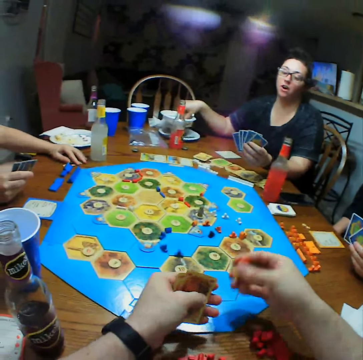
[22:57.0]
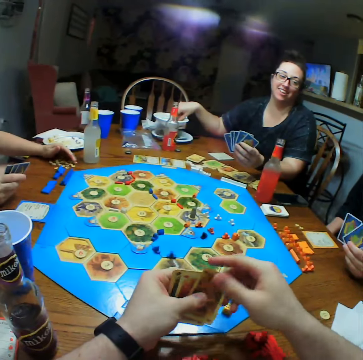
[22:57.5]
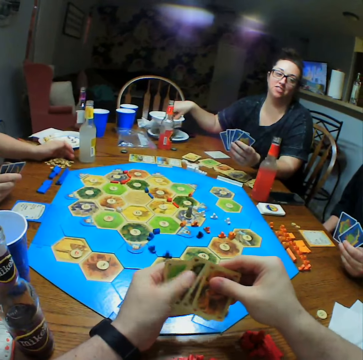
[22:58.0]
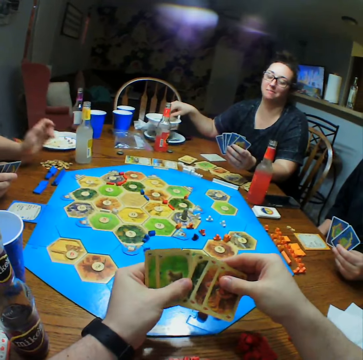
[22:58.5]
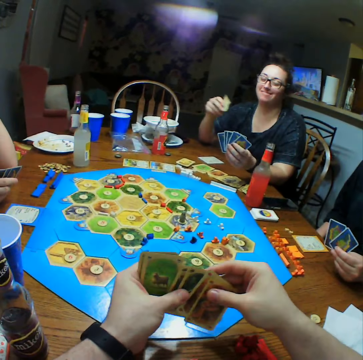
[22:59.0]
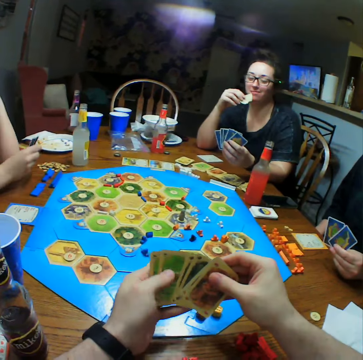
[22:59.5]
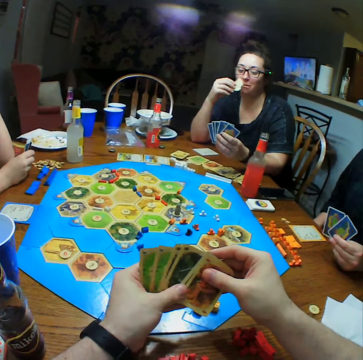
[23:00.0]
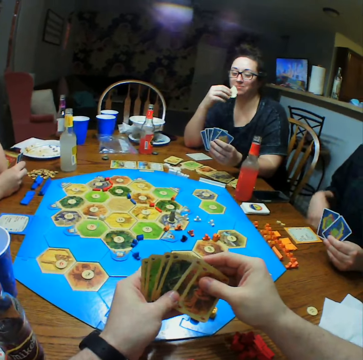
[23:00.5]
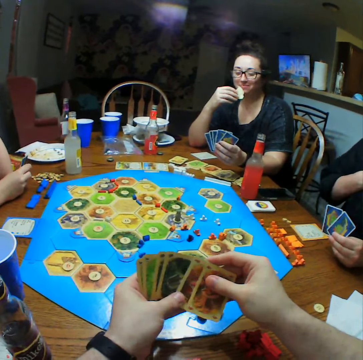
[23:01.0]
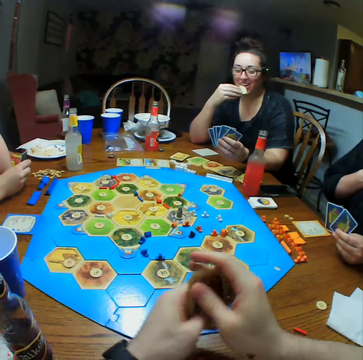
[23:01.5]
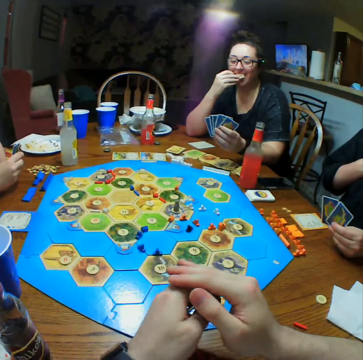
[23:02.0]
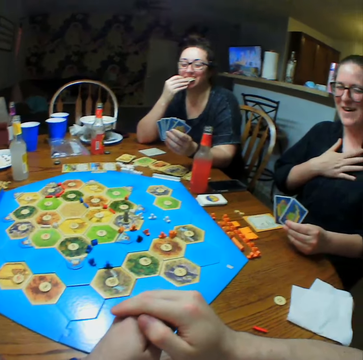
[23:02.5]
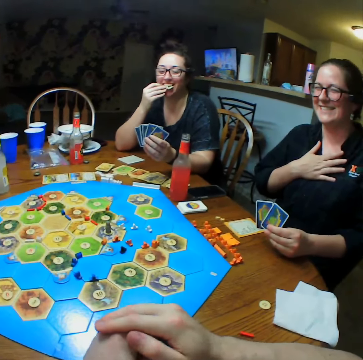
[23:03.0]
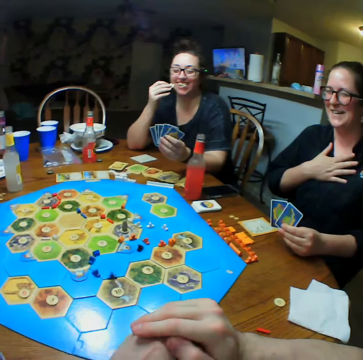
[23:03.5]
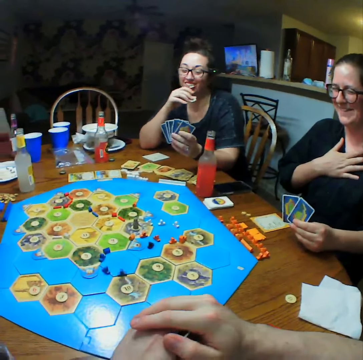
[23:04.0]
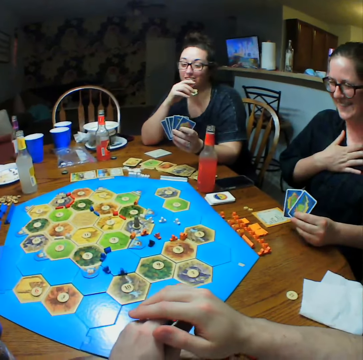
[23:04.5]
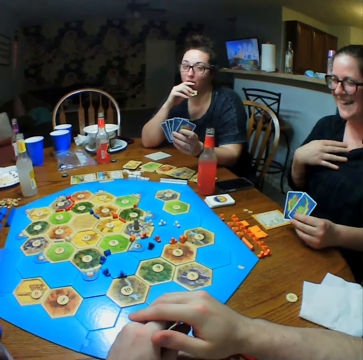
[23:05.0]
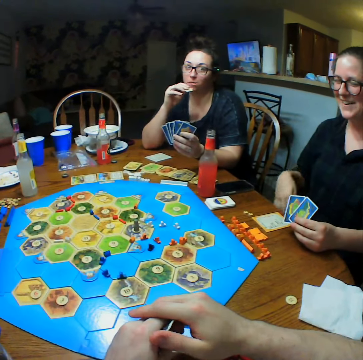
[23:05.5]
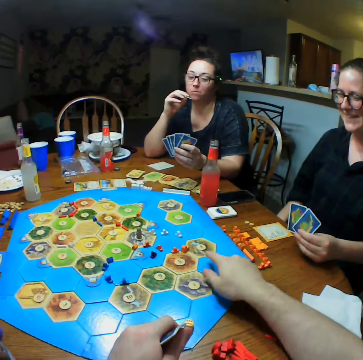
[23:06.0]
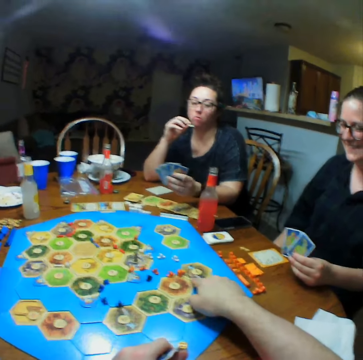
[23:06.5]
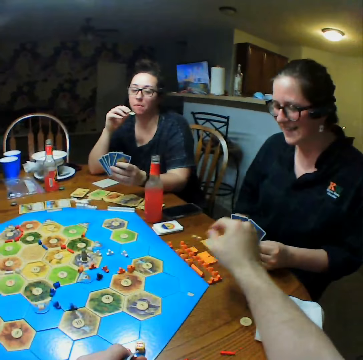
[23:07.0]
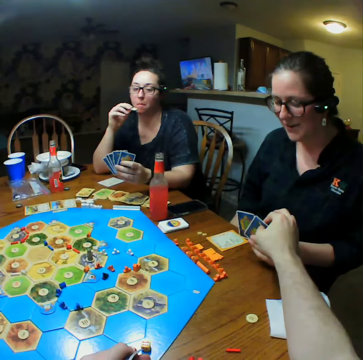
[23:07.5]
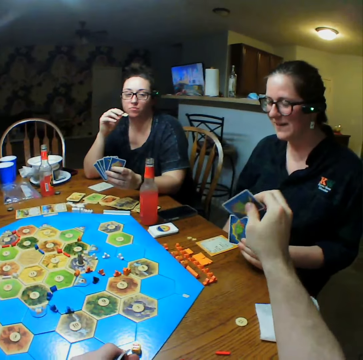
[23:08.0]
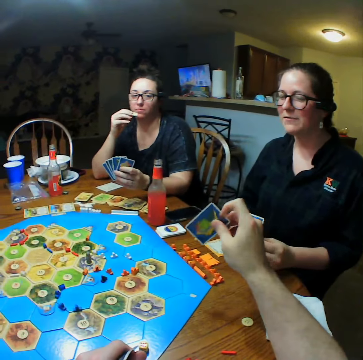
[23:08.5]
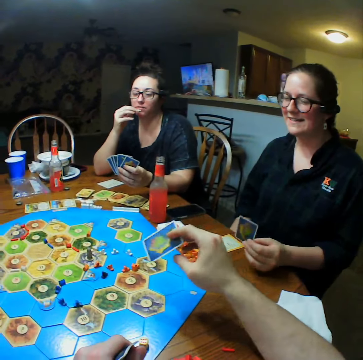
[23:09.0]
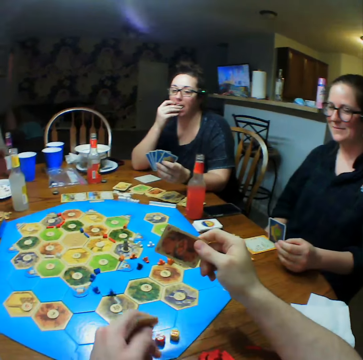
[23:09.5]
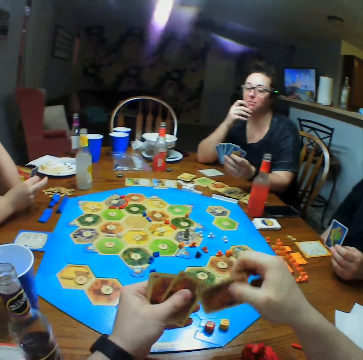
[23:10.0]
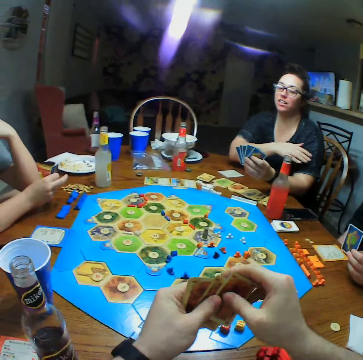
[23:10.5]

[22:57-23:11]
The camera wearer puts the dice on the table. They select cards. A person eats crisps. Another person holds her chest. The camera wearer points at the dice. They take a card from a person.

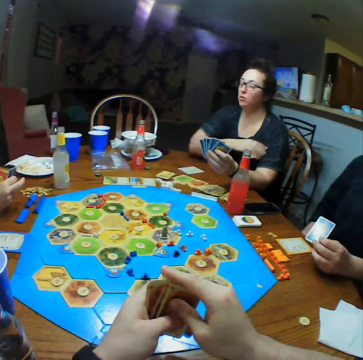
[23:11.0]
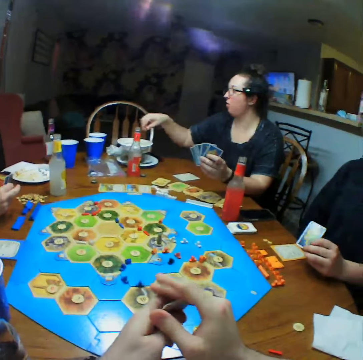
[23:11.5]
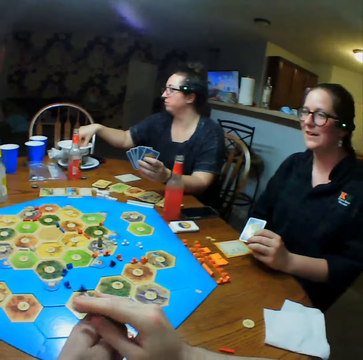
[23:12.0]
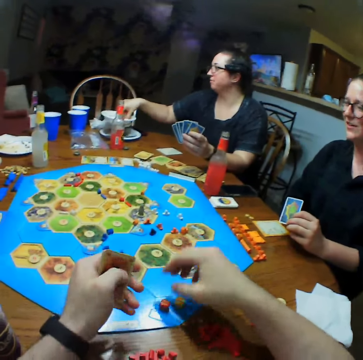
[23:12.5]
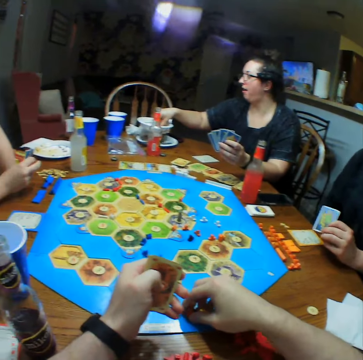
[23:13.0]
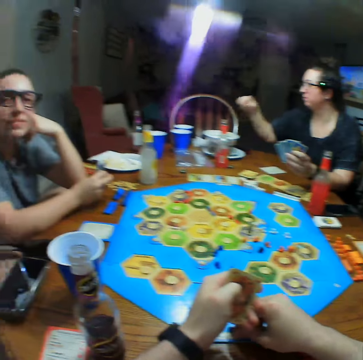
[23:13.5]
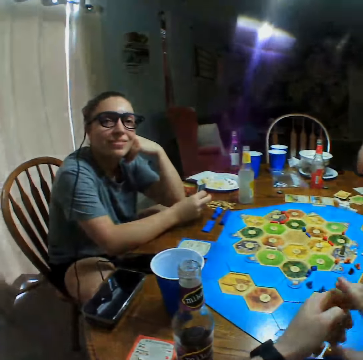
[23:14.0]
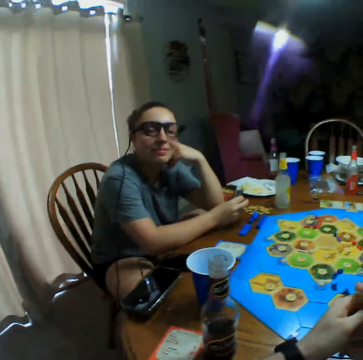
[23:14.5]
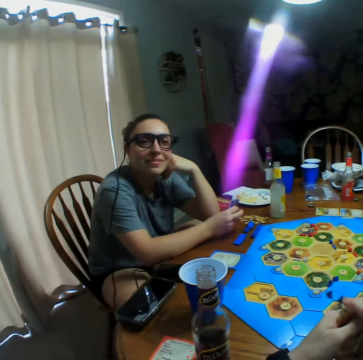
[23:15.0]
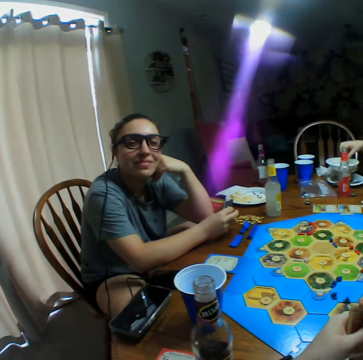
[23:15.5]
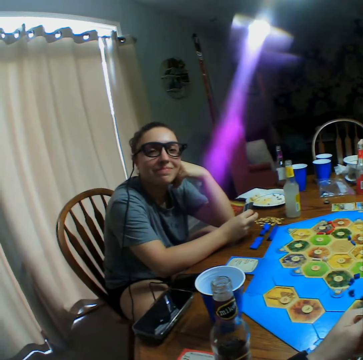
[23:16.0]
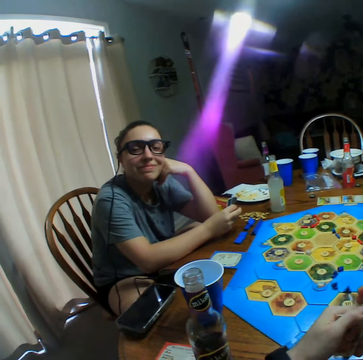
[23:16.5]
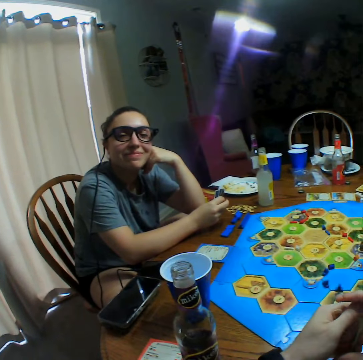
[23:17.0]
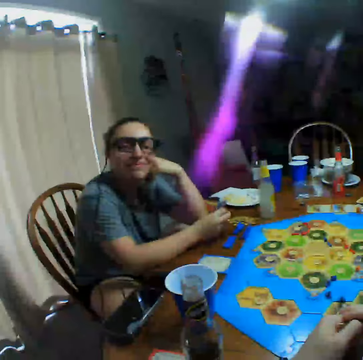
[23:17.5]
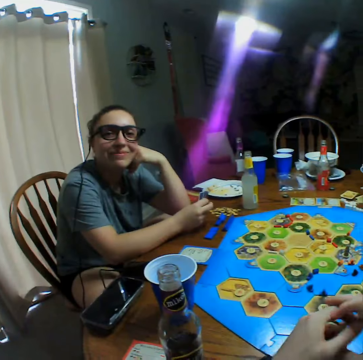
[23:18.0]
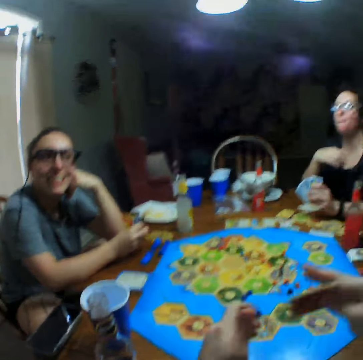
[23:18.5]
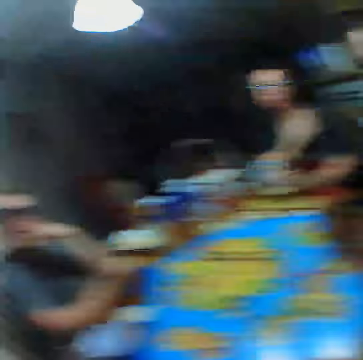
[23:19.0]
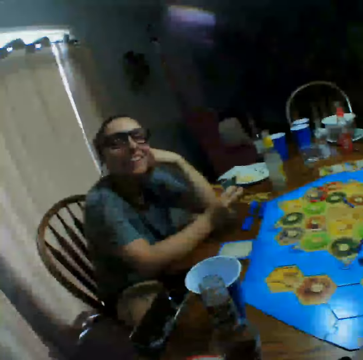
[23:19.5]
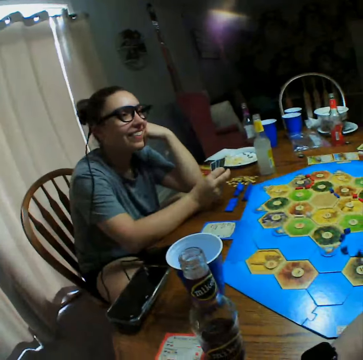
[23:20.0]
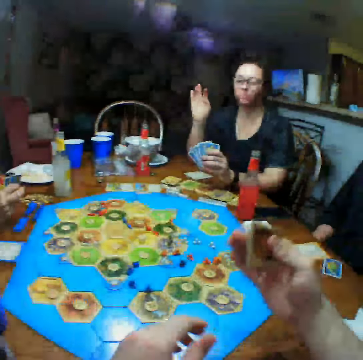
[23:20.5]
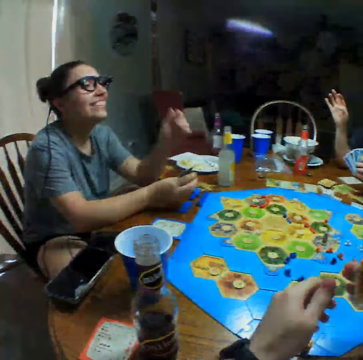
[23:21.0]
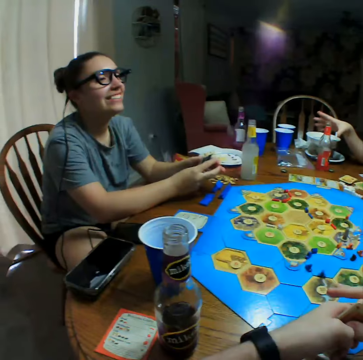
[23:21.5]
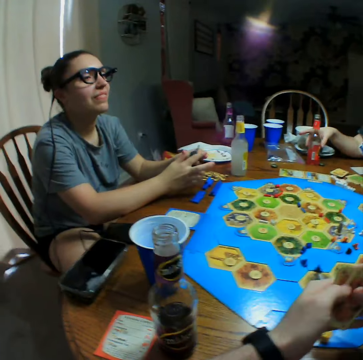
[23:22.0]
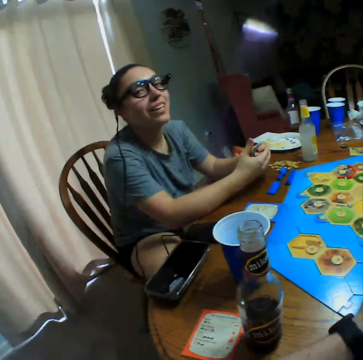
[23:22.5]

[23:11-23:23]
A person wipes hands and picks crisps. The camera wearer takes a die on the table. Another person holds their chin. The other person laughs.

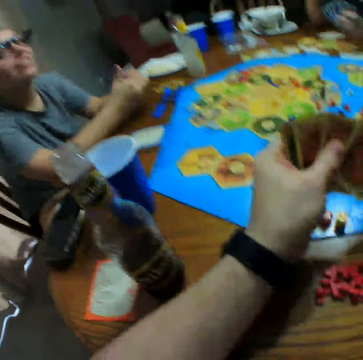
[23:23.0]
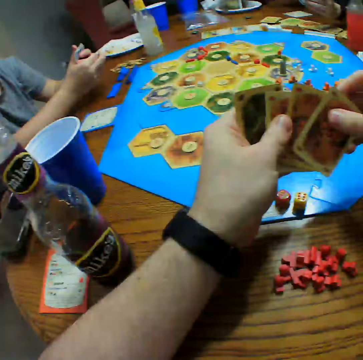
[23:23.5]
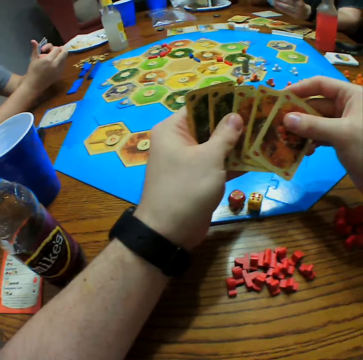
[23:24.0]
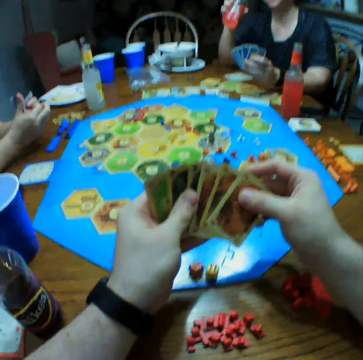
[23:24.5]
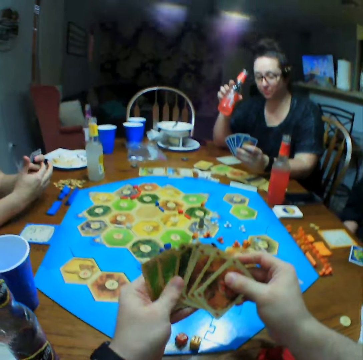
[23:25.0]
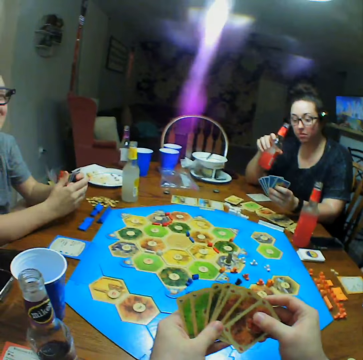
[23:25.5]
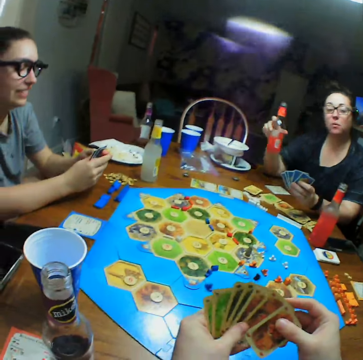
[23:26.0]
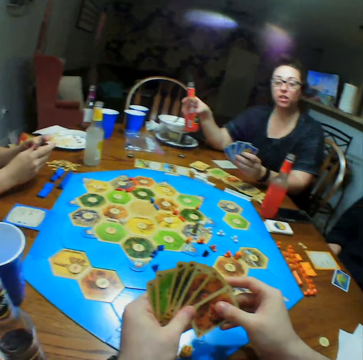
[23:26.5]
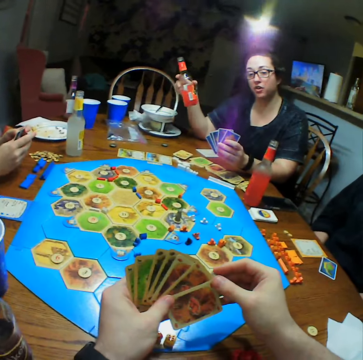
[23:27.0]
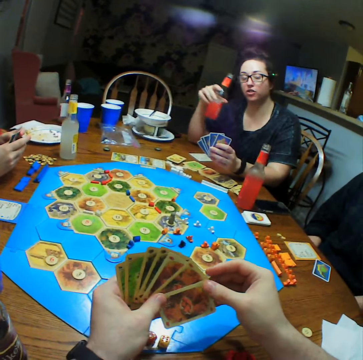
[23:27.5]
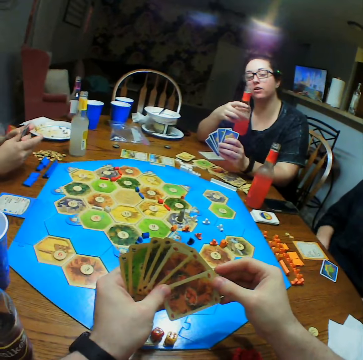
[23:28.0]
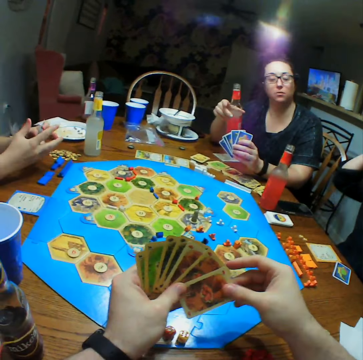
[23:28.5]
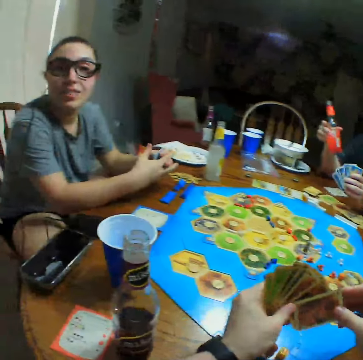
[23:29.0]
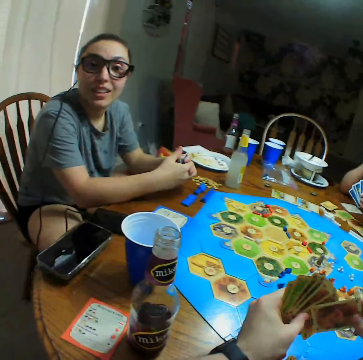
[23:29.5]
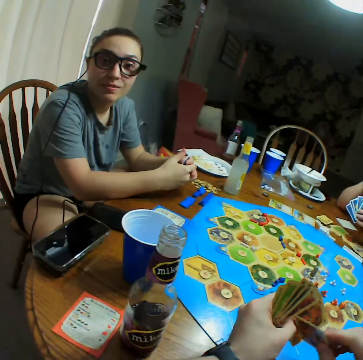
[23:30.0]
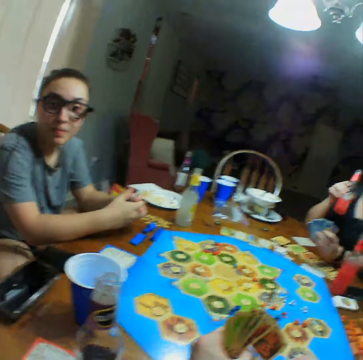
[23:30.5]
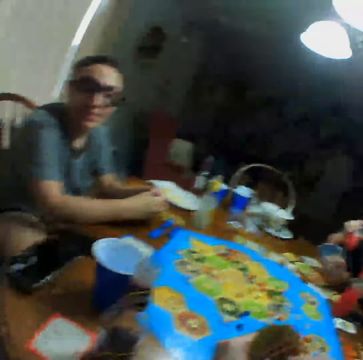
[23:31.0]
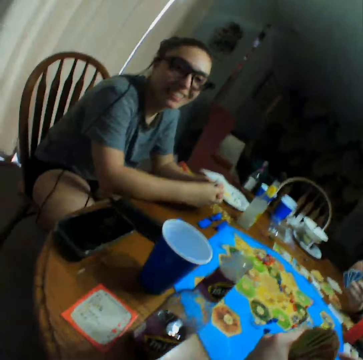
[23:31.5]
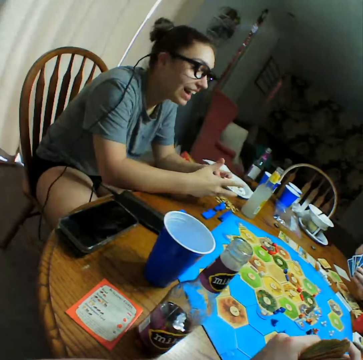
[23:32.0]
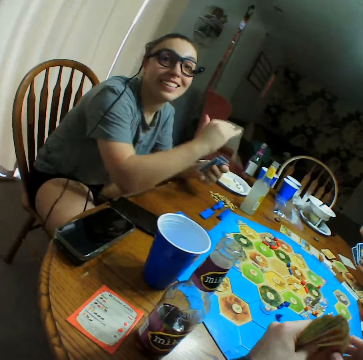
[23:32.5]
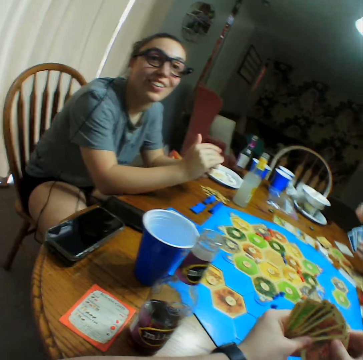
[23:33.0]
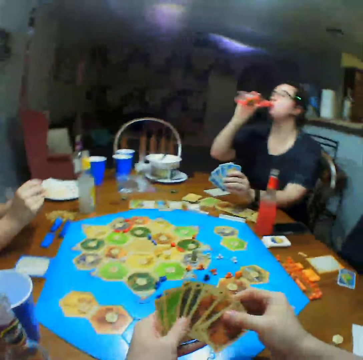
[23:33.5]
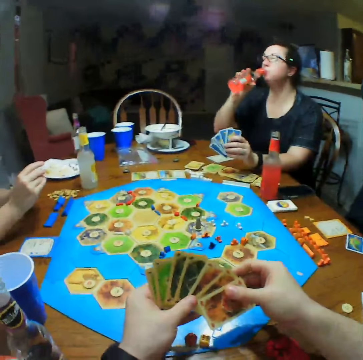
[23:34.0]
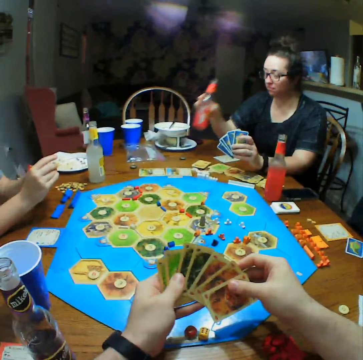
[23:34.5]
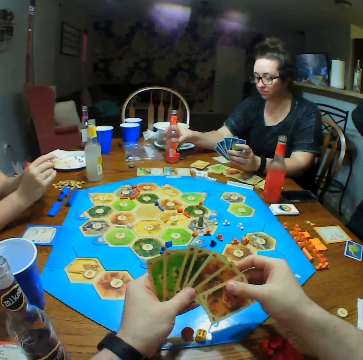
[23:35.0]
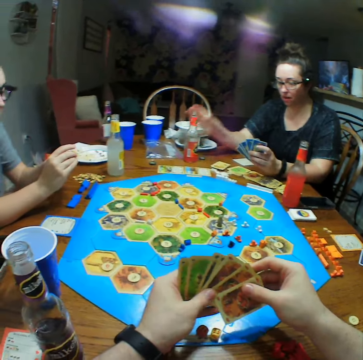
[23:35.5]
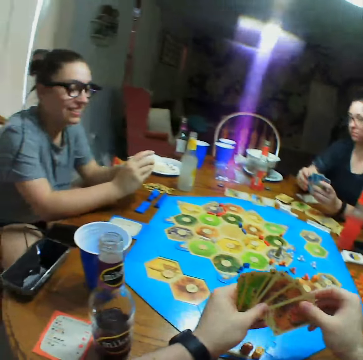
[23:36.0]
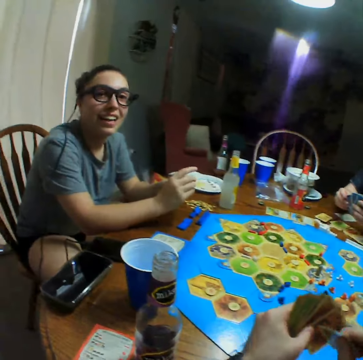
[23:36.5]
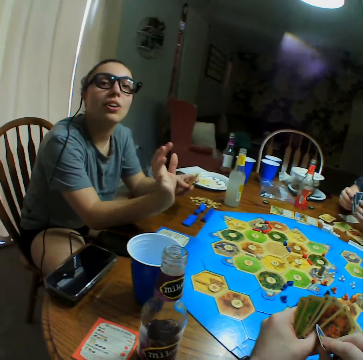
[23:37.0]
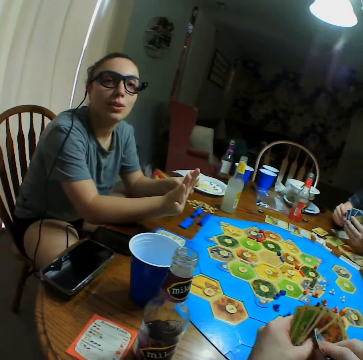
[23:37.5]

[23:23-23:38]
The camera wearer selects cards. A person holds the bottle. Another person interacts with the camera wearer. The first person takes the drink and puts the bottle on the table.
